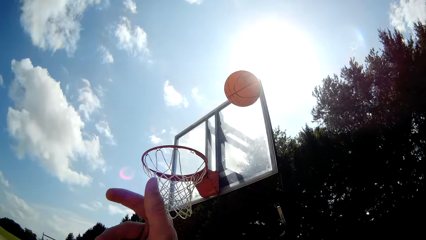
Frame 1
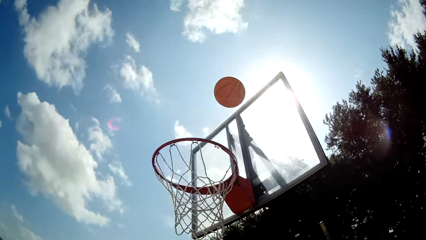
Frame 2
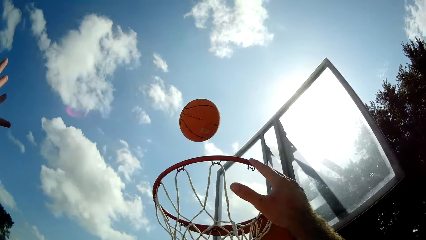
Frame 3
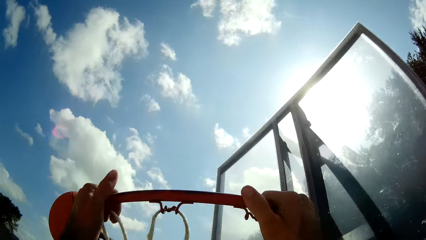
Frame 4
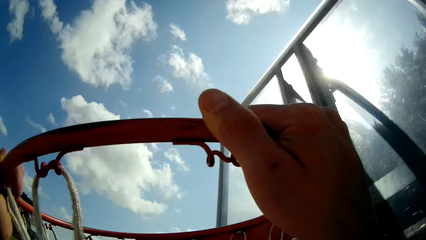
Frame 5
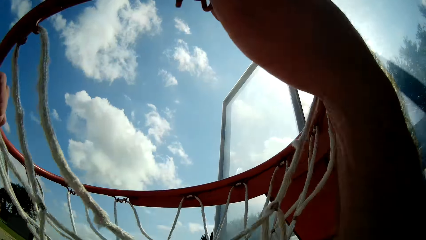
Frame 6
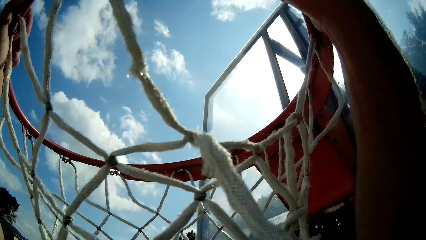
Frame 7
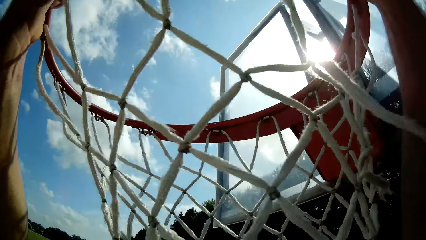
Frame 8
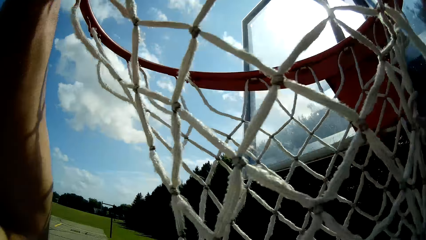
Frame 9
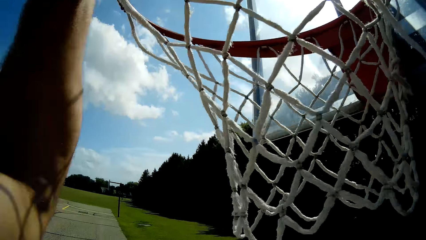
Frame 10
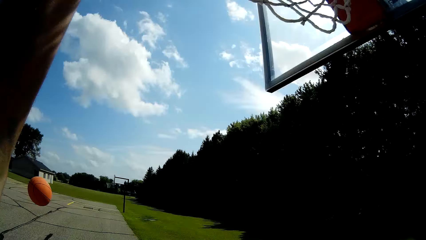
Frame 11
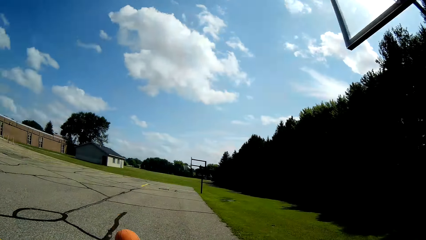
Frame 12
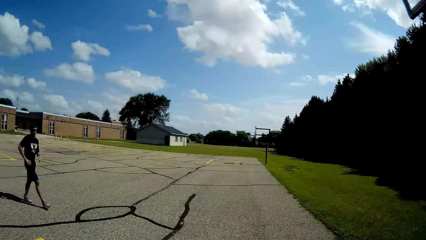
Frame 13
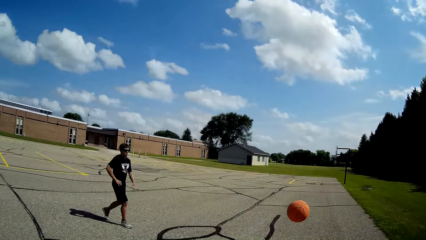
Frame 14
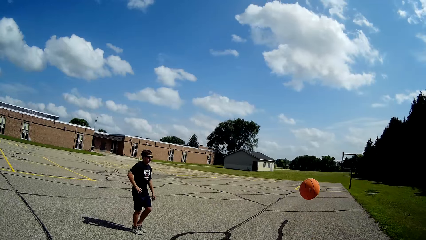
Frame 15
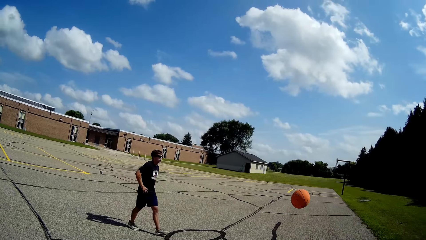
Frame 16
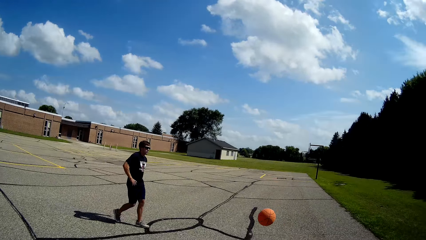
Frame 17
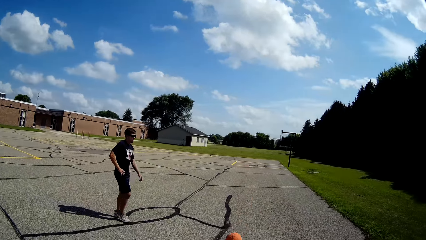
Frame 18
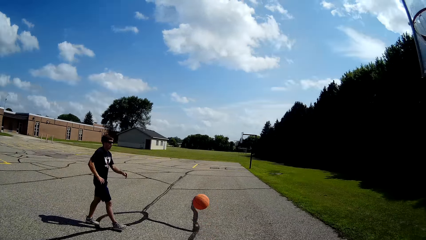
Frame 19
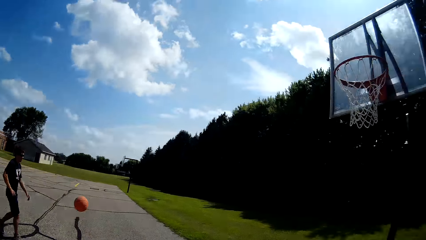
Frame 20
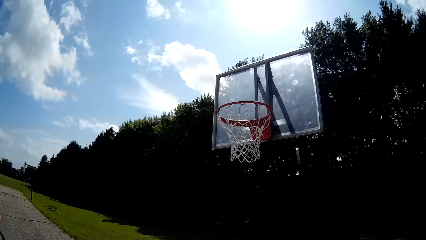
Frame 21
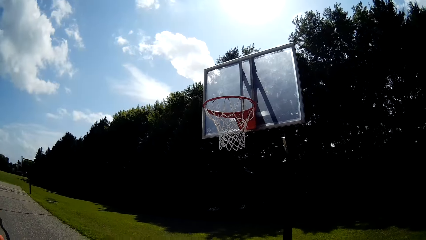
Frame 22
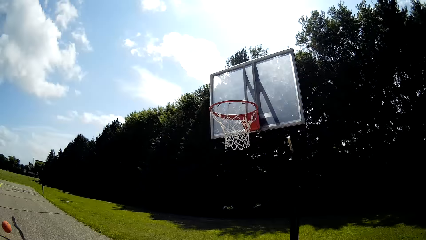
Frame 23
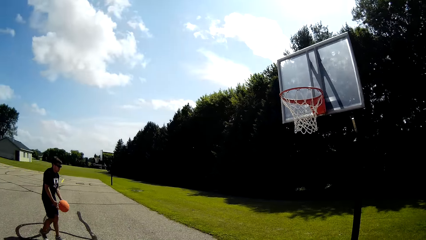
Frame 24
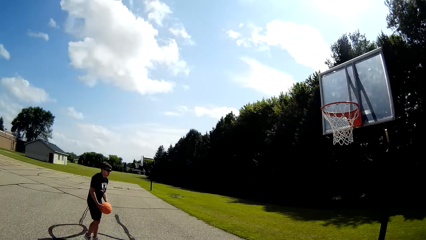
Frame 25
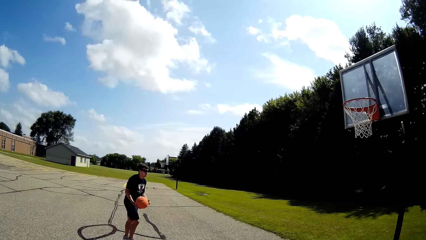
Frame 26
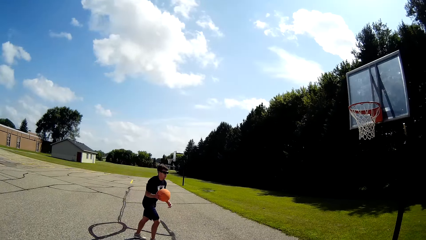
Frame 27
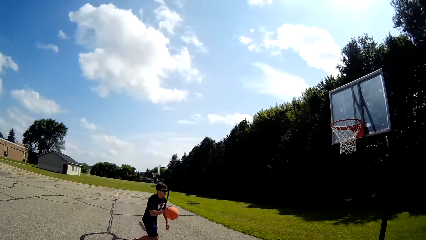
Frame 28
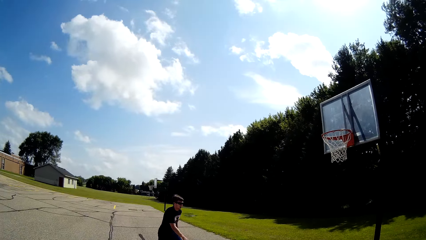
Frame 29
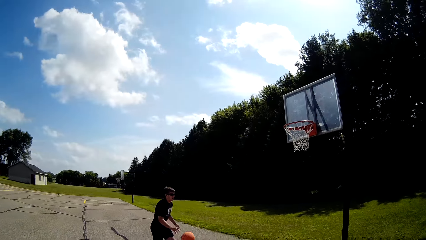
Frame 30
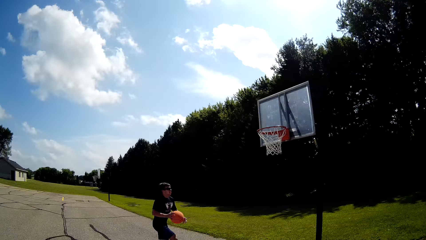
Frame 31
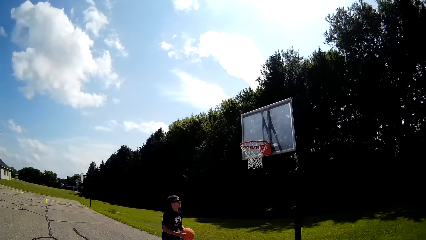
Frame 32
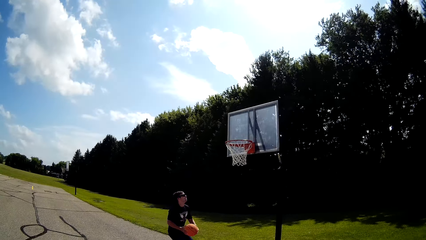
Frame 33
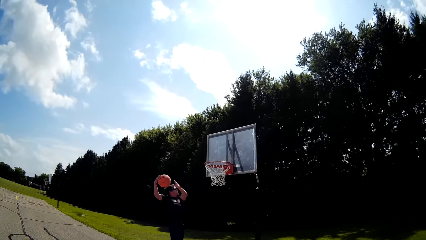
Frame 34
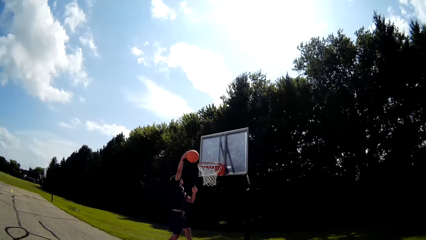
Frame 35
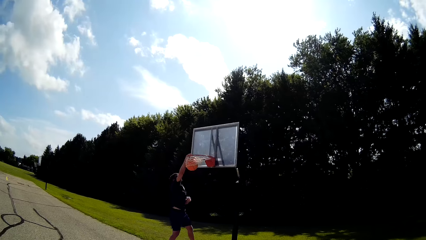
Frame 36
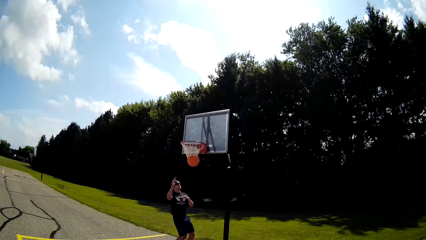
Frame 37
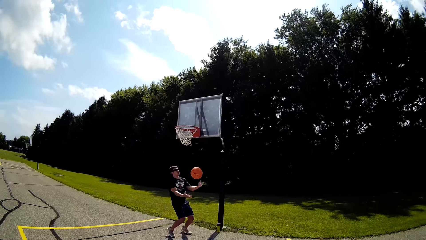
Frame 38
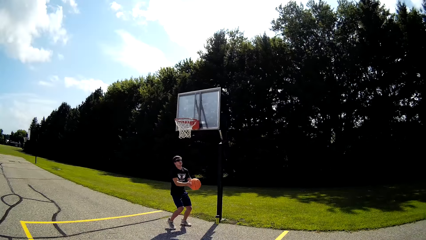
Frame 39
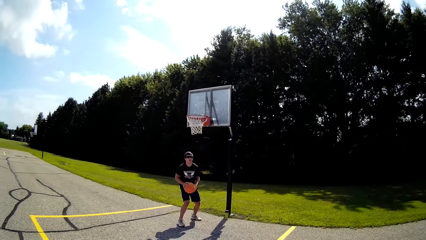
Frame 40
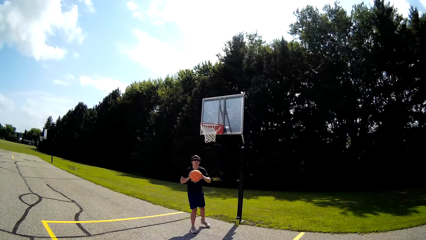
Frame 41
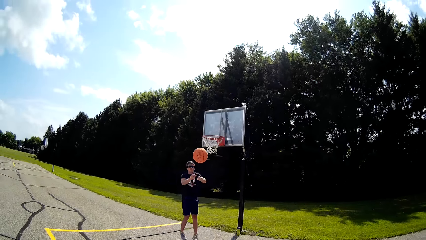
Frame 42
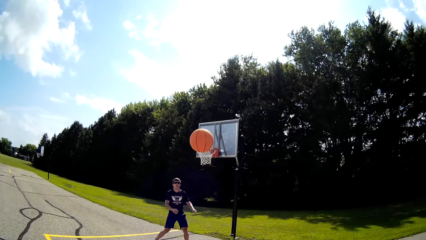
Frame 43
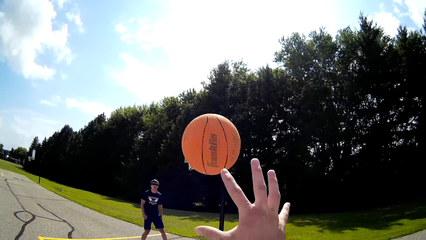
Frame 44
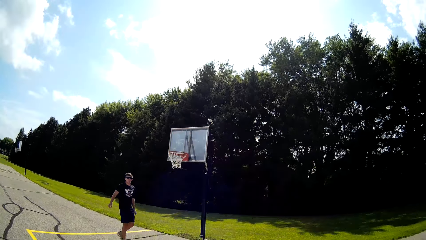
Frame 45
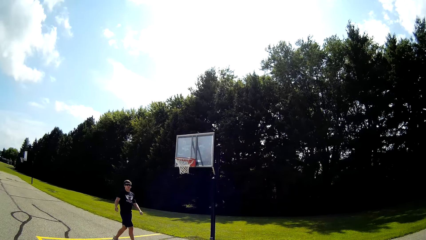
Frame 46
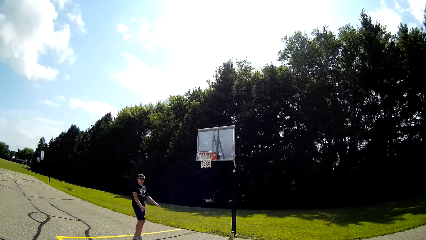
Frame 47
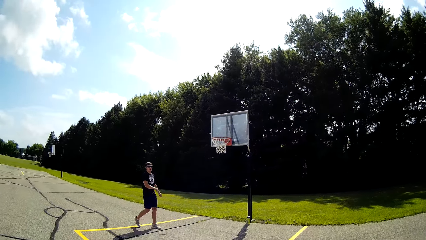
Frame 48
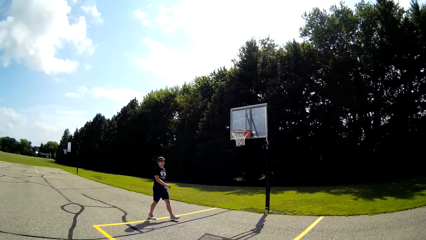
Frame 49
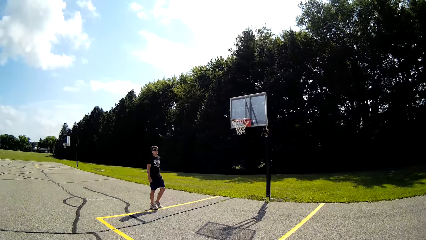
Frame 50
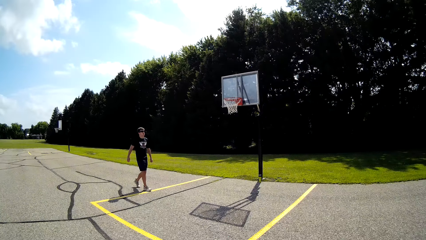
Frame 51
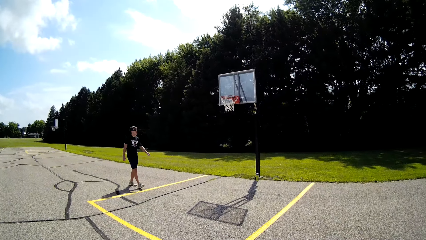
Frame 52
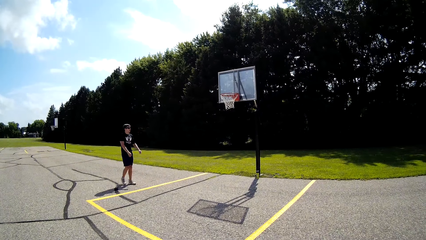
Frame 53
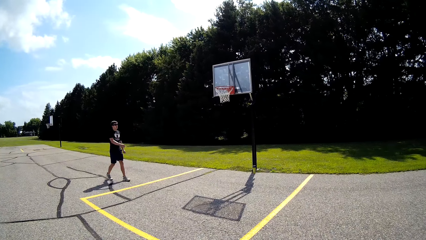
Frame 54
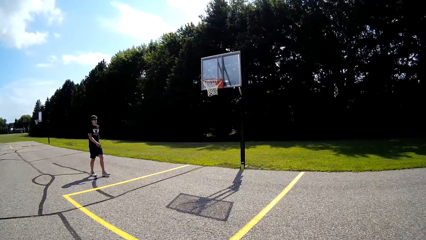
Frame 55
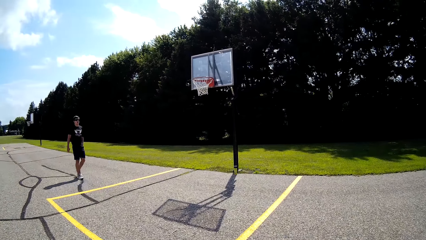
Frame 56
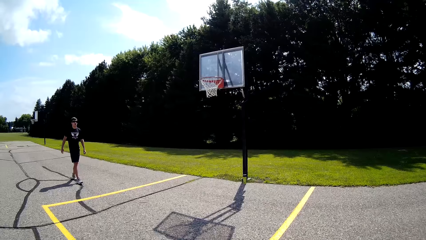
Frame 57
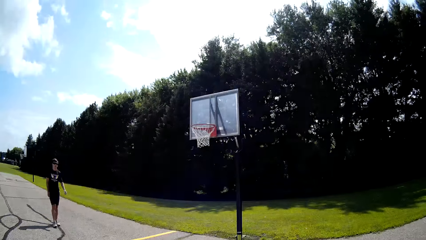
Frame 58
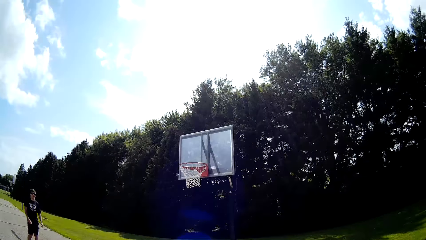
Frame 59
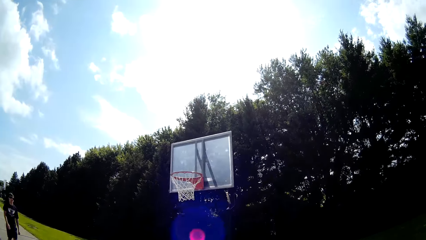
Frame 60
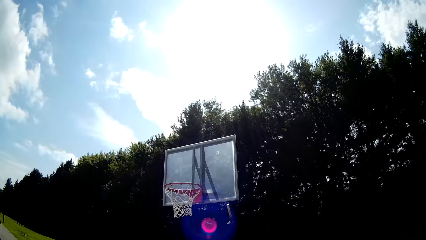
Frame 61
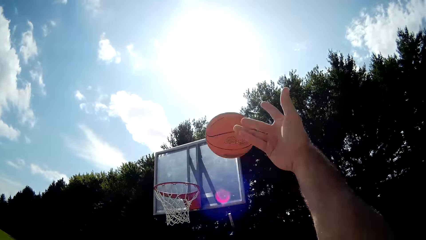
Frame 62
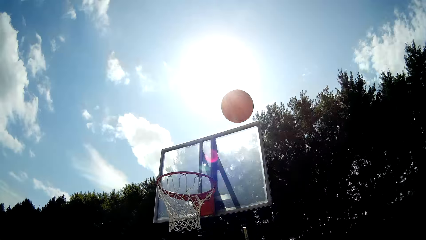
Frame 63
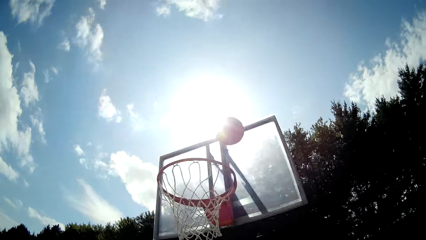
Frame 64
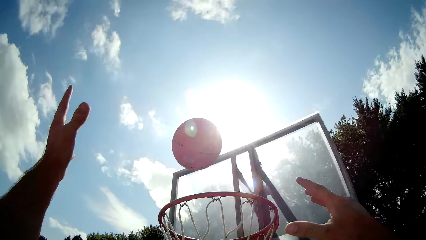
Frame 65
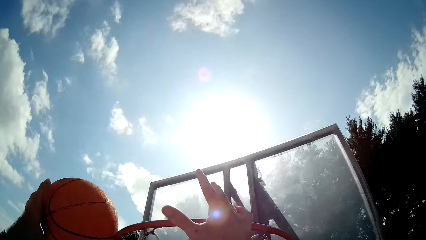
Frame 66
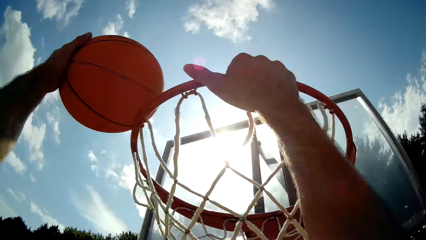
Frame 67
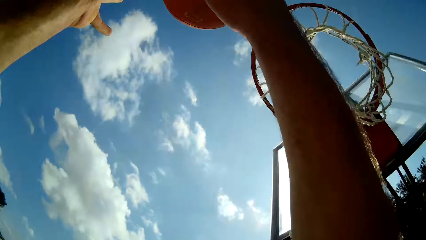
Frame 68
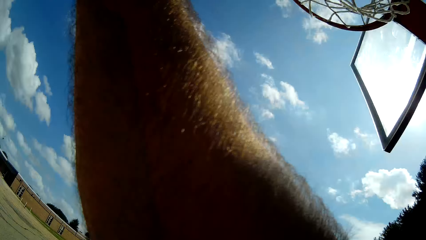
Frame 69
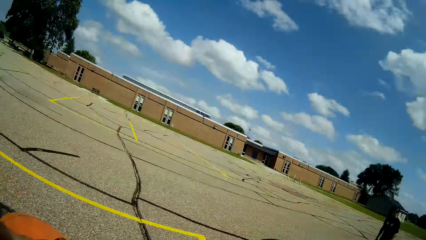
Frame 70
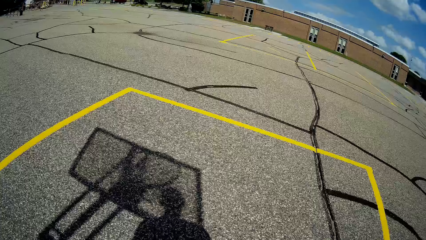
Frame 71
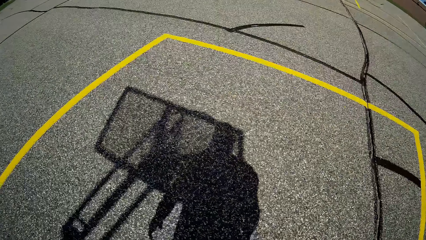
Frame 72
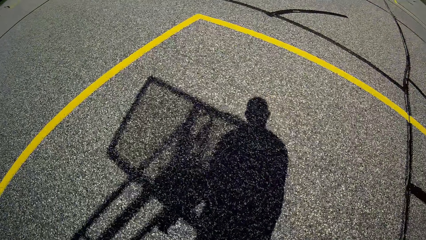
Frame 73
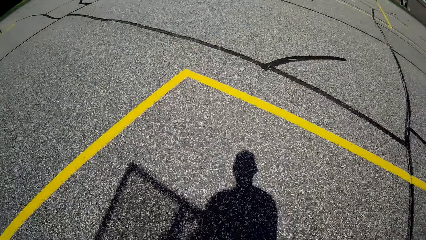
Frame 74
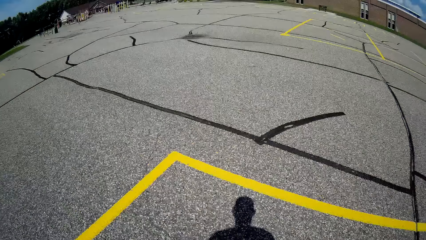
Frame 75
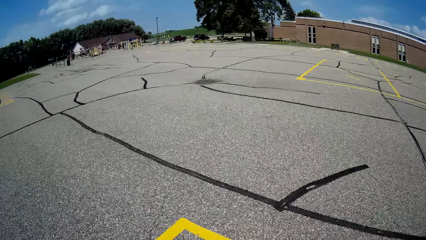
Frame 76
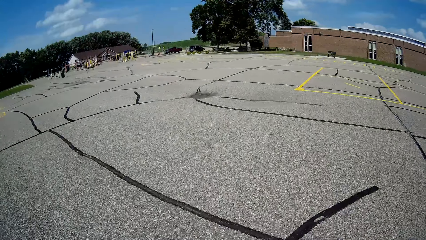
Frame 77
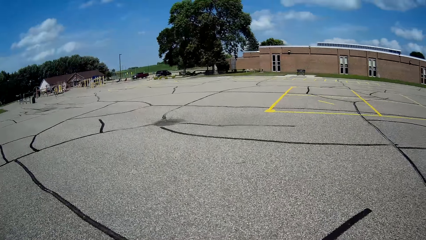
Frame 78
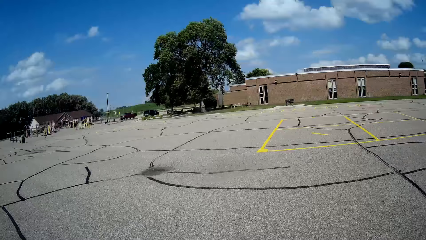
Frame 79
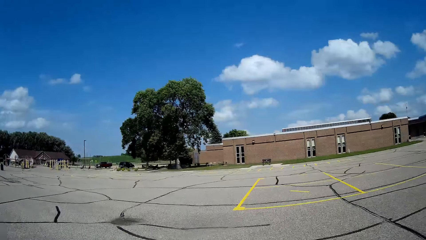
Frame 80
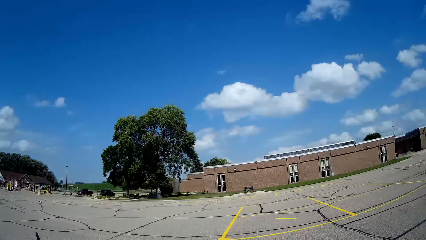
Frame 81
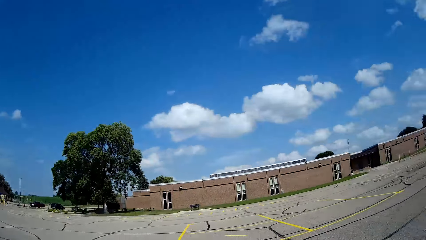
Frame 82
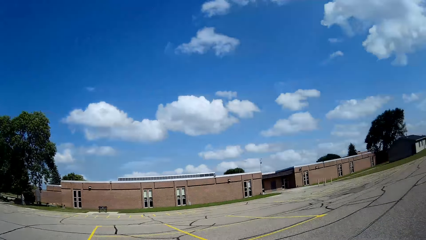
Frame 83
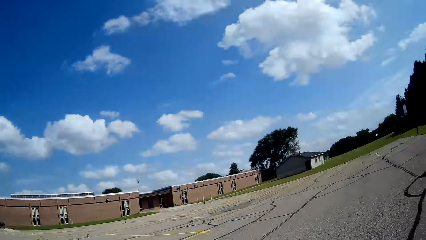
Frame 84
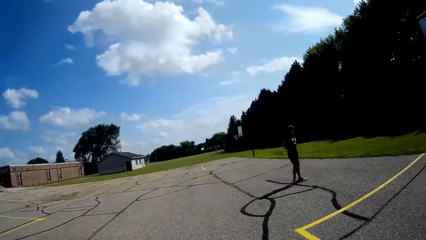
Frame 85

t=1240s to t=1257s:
The camera wearer throws the basketball at the backboard of the basketball post. He grabs the net rim of the basketball post with his hands. He releases the net rim. A man walks around the basketball pitch. The camera wearer watches as the man plays the basketball. The man bounces the basketball, throws the basketball in the hook and catches the basketball. The man passes the basketball to the camera wearer. The camera wearer catches the basketball. The man walks back. The camera wearer moves towards the basketball post. He throws the basketball at the backboard of the basketball post. He grabs the net rim of the basketball post with his right hand. He hits the basketball away from the basketball post with his left hand. He catches the basketball. He converses. He bounces the basketball away from the basketball post.
